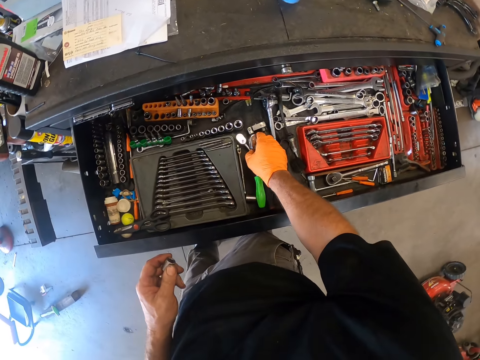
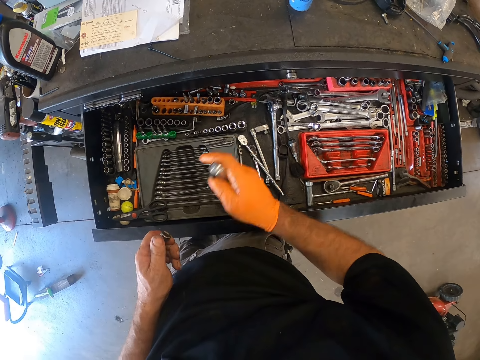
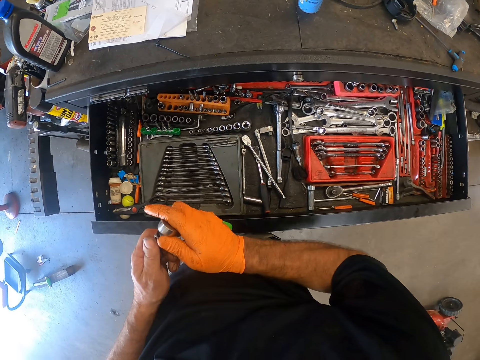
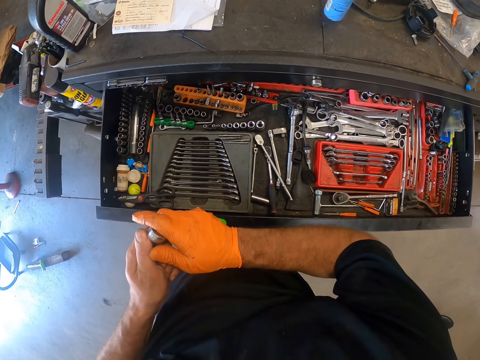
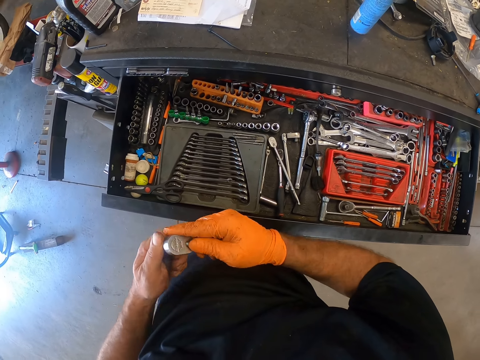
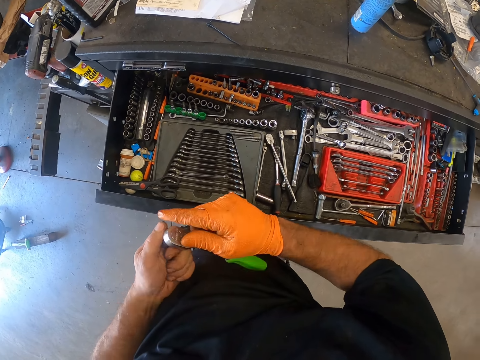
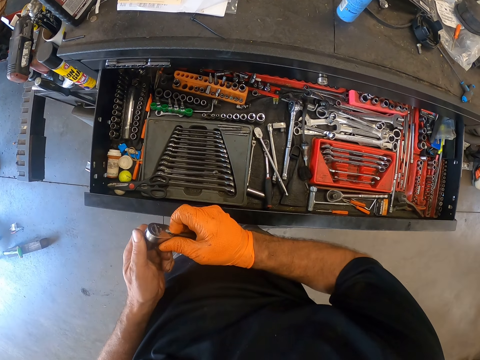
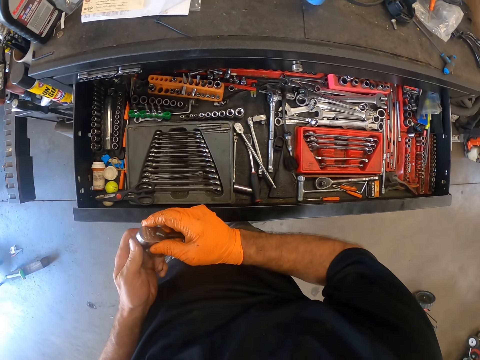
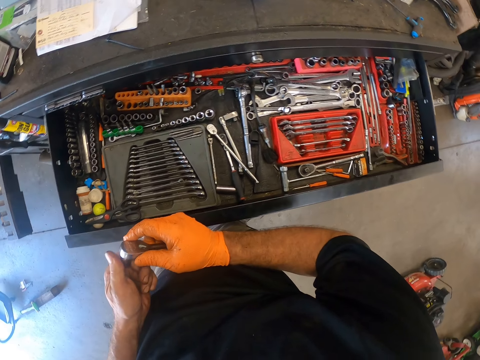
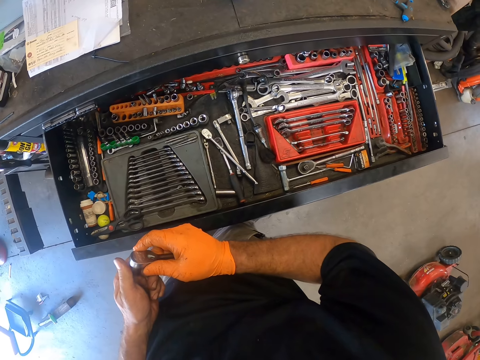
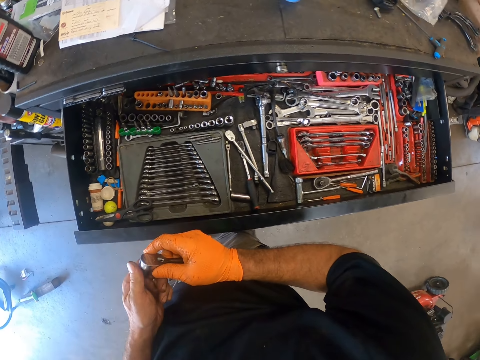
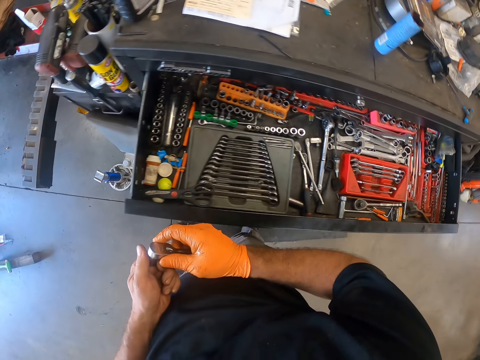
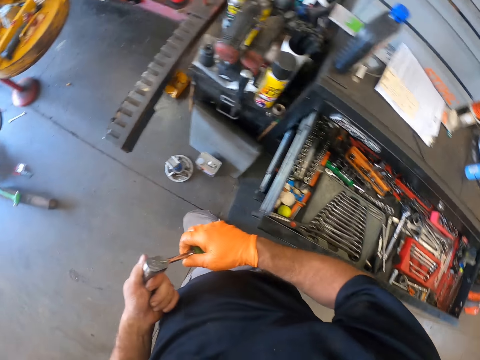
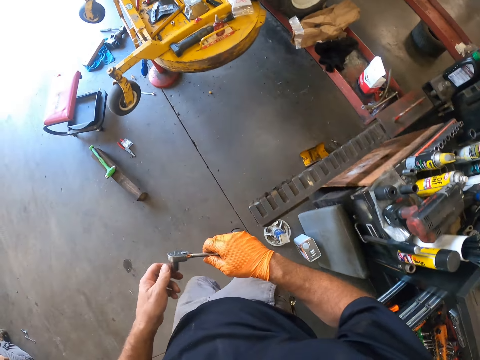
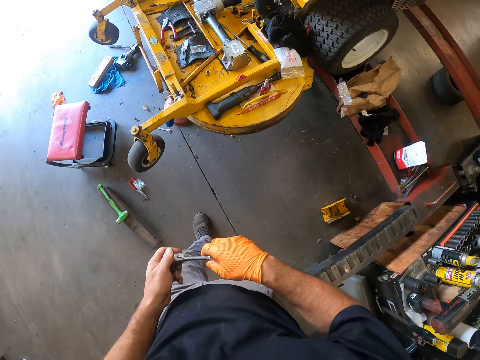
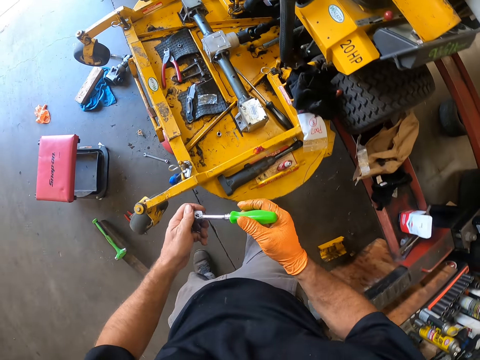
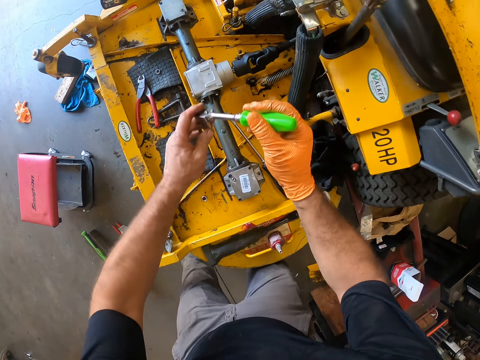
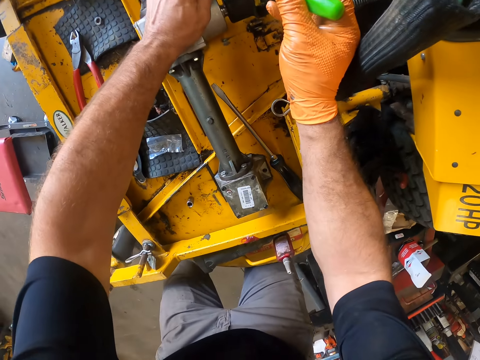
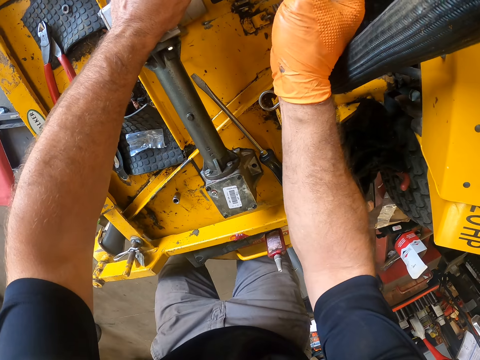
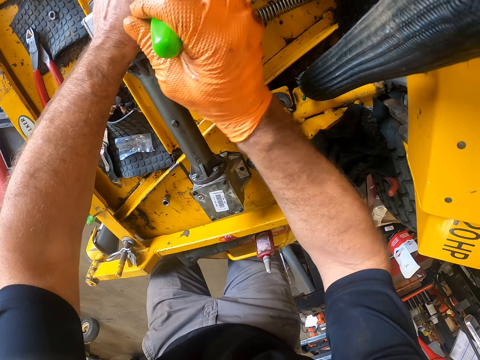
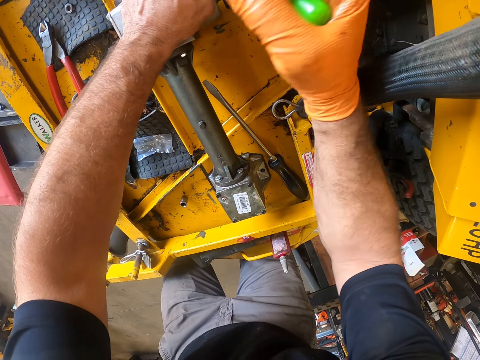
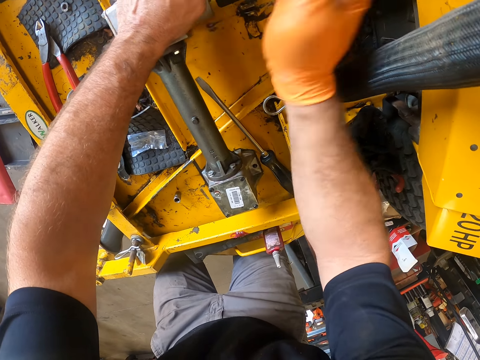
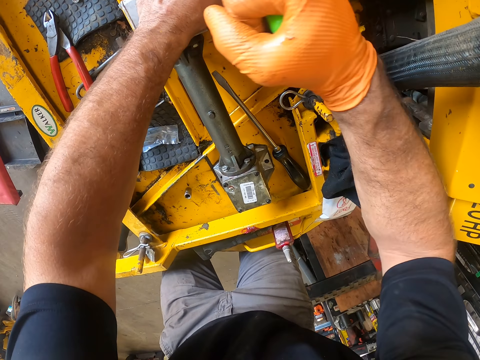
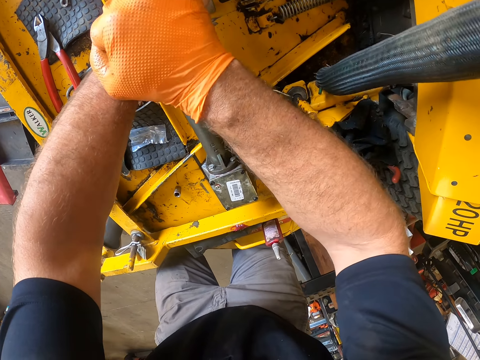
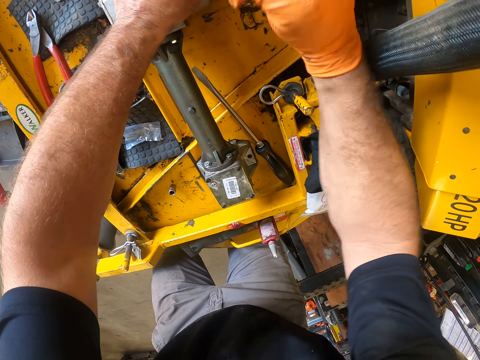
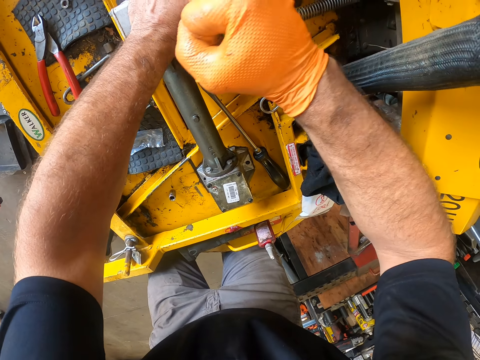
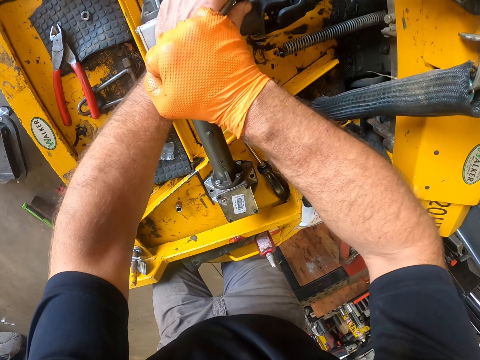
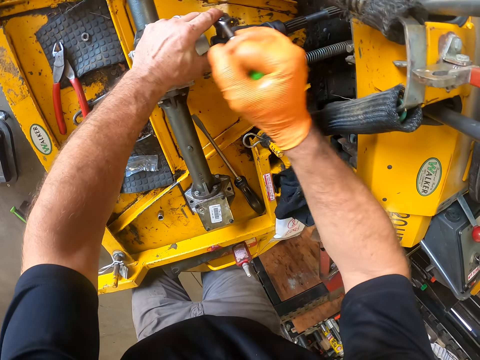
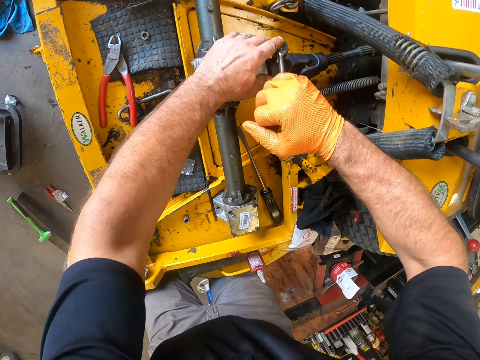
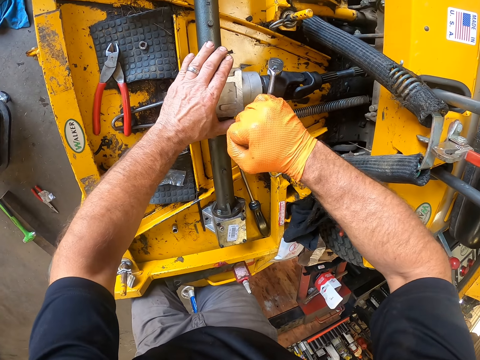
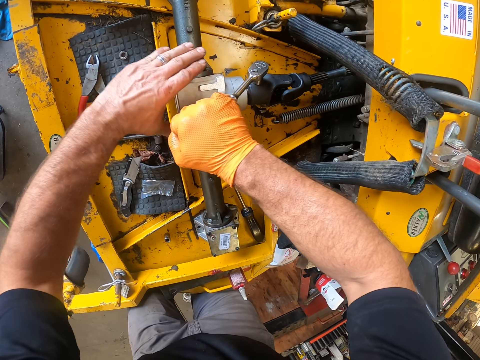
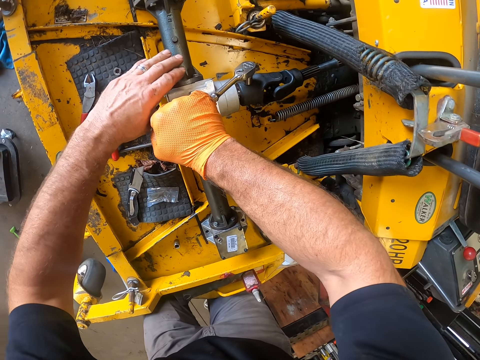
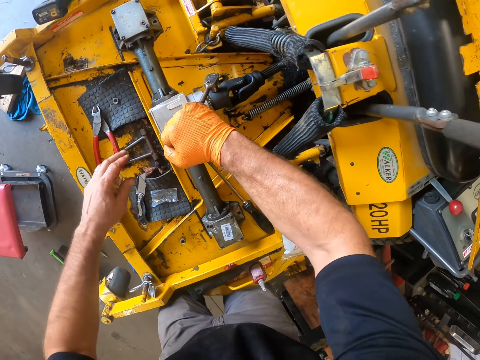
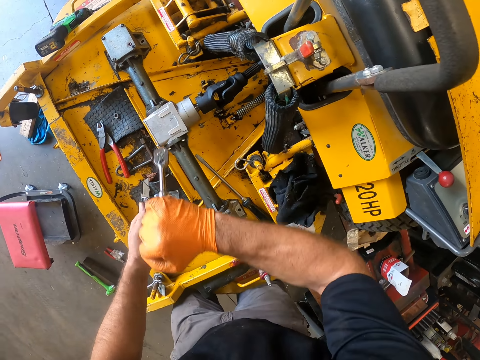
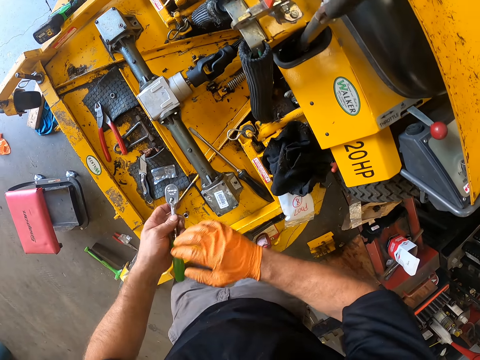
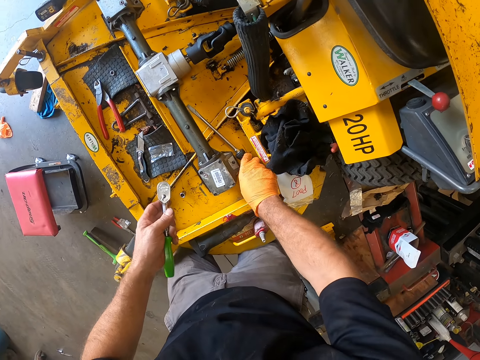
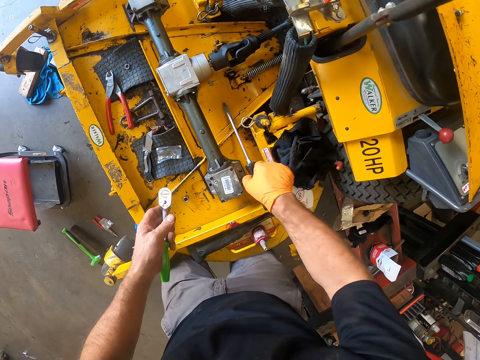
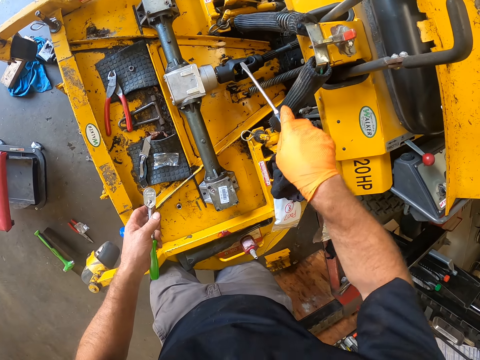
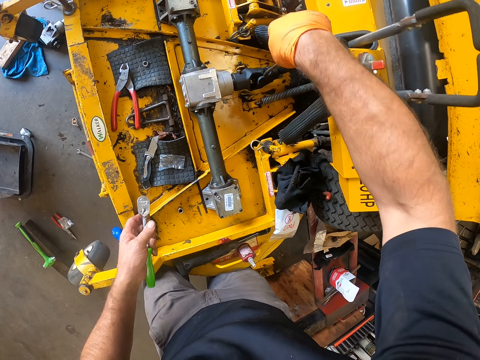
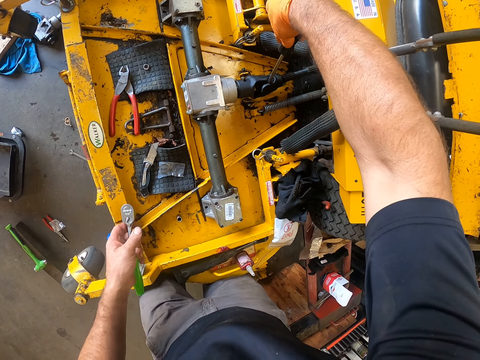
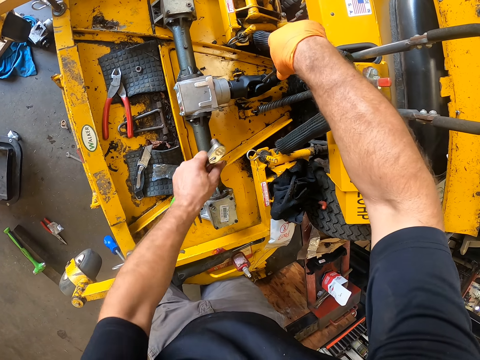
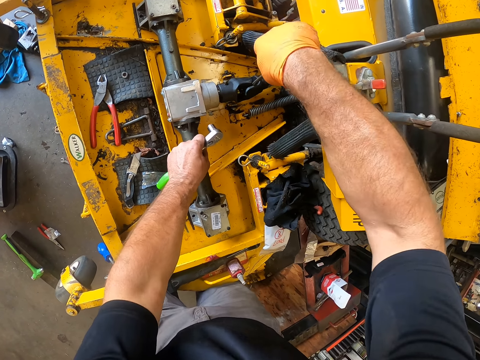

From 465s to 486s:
The camera wearer moves the right hand. He picks a bolt tightener or torque wrench with his right hand. He places a bolt cover cap in the bolt tightener. He walks towards the lawn mower. He moves the torque wrench towards the lawn mower. He fixes the lawn mower with the torque wrench. He tightens a bolt on the auto lift compartment with the bolt tightener in his right hand. He moves the hand along something. He removes the hand from something. He removes the torque wrench from the bolt. He holds the torque wrench with the other hand. He picks up a screwdriver with his right hand. He fixes part of the lawn mower. He works on the round pipe with flanges on the auto-lift with the screwdriver in his right hand. He rests the hand on the lawn mower.

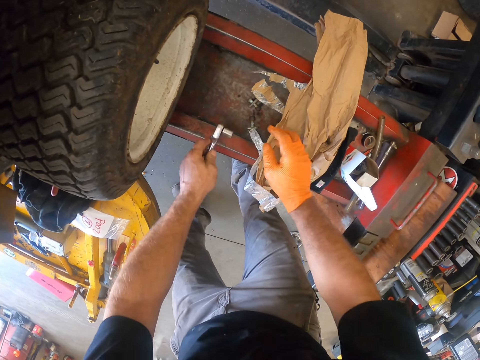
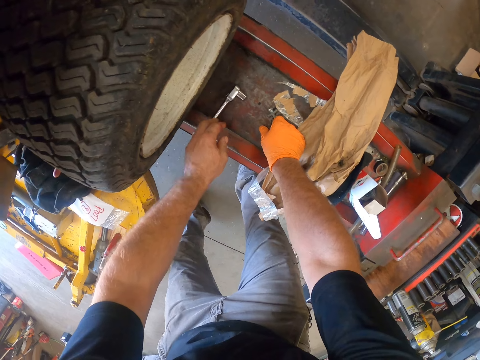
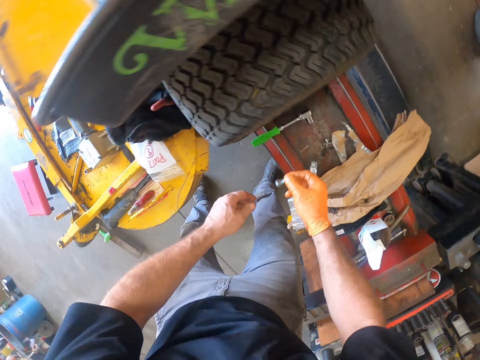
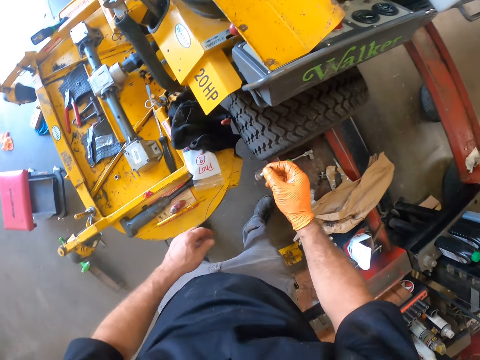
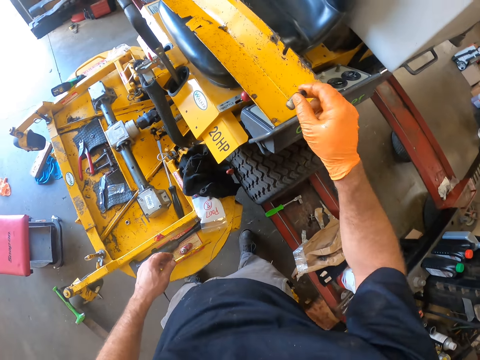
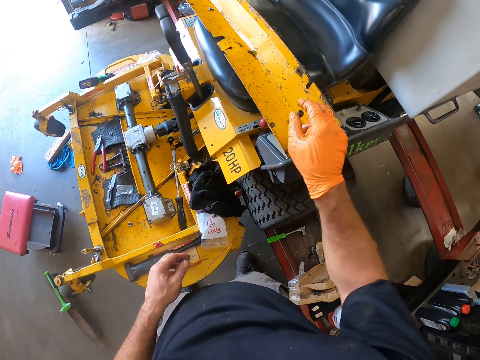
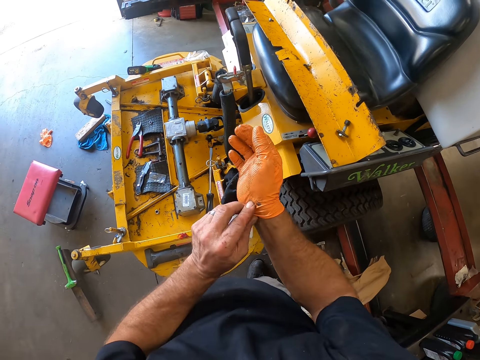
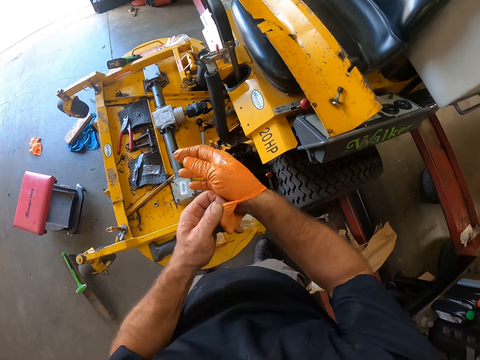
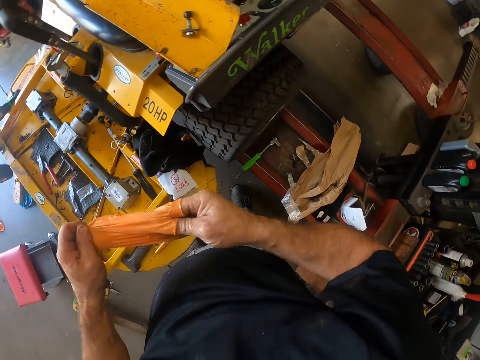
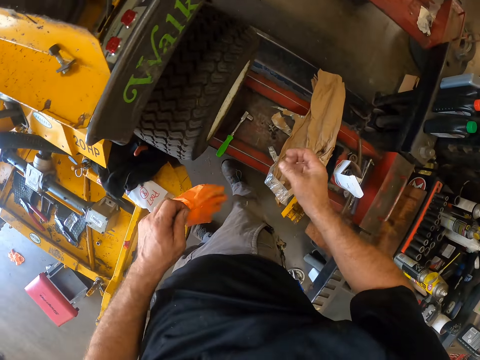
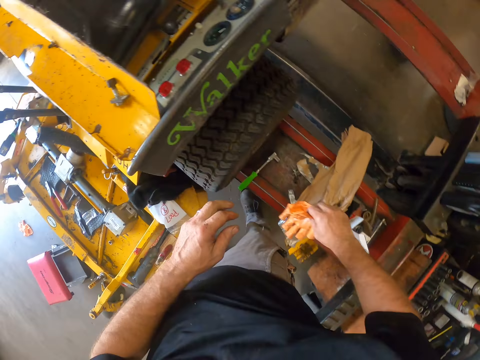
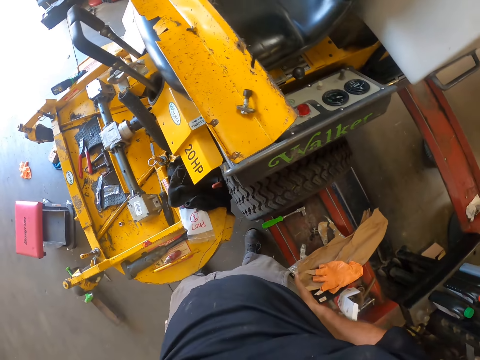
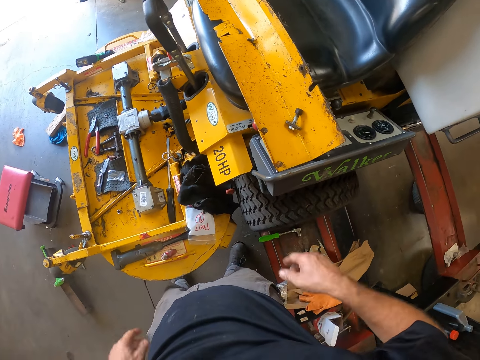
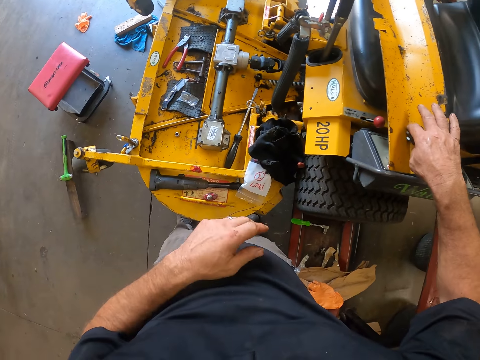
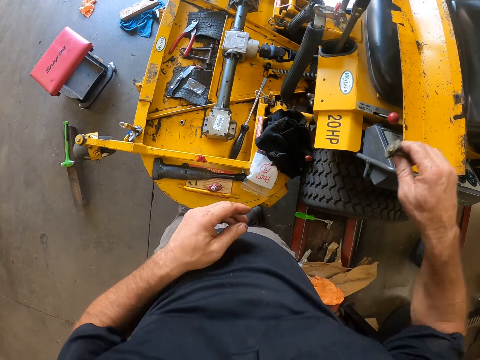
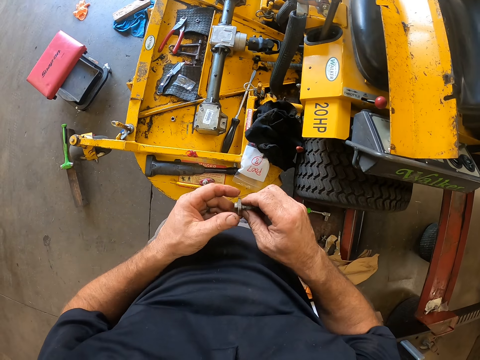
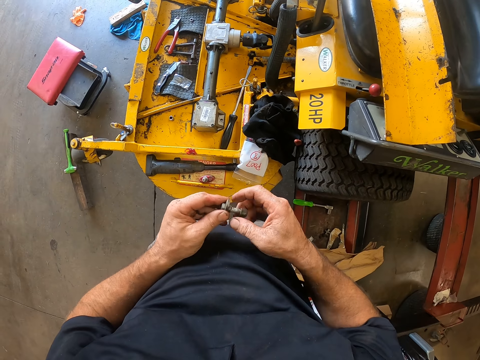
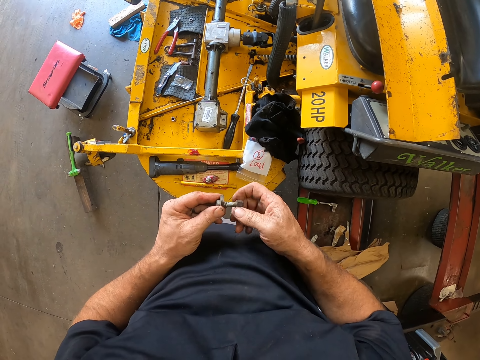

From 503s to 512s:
The camera wearer moves his right hand. He drops a bolt tightener on the auto lift with his left hand. He picks up a Ti crank bolt from the auto lift with his right hand. He turns to the other side and moves the bolt towards a lawn mower. He drops the Ti crank bolt on the auto lift with his right hand. He removes a glove from his right hand. He holds the glove with the other hand, drops the glove, touches his trouser and moves his hands. He picks up the Ti crank bolt on the auto lift with his right hand. He holds the bolt with the other hand.
